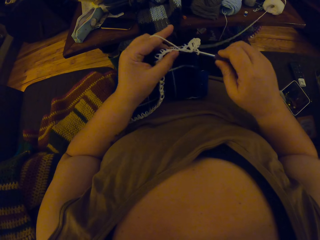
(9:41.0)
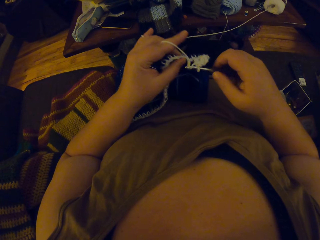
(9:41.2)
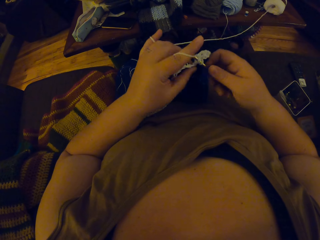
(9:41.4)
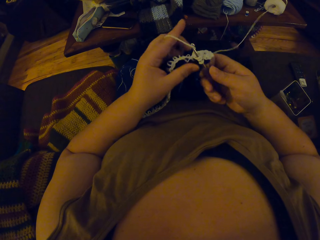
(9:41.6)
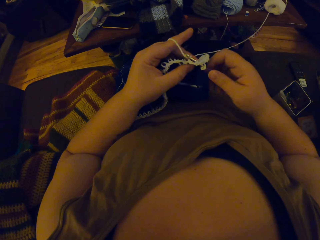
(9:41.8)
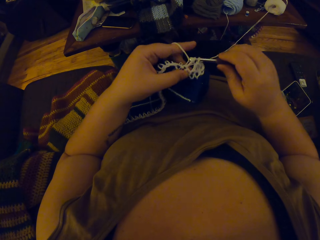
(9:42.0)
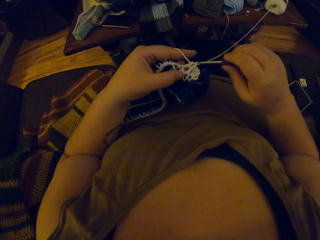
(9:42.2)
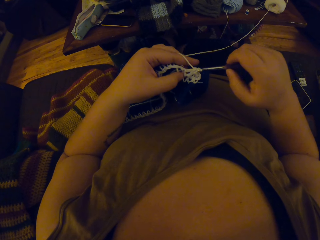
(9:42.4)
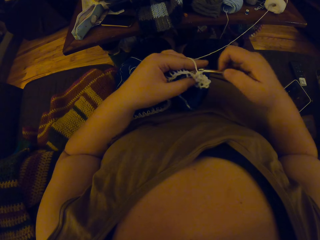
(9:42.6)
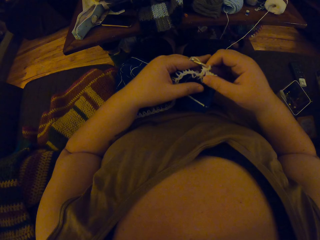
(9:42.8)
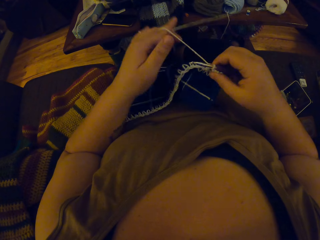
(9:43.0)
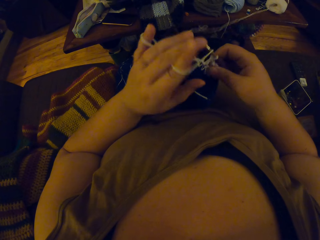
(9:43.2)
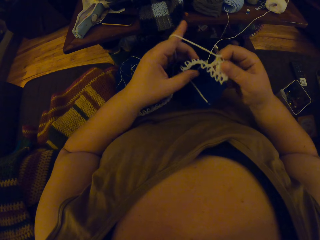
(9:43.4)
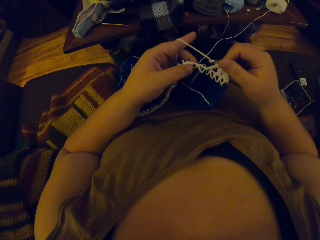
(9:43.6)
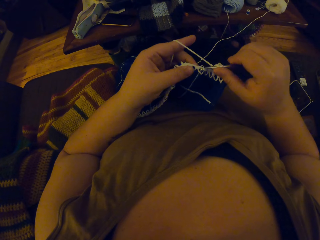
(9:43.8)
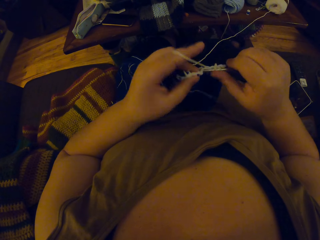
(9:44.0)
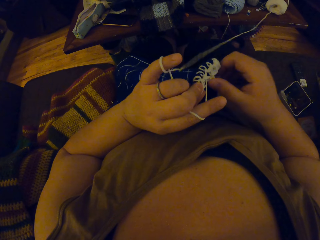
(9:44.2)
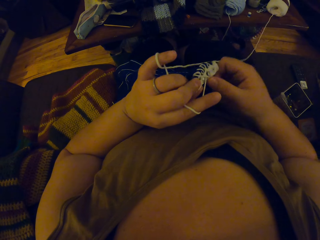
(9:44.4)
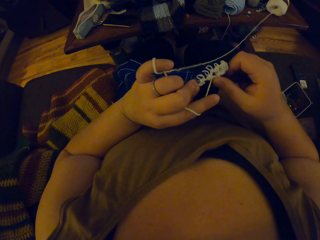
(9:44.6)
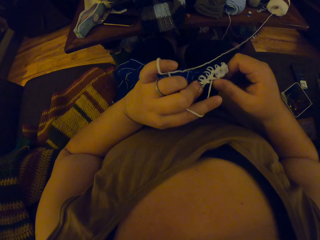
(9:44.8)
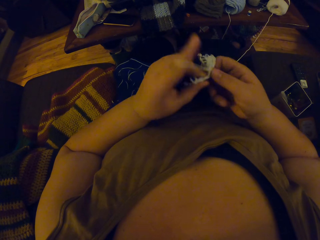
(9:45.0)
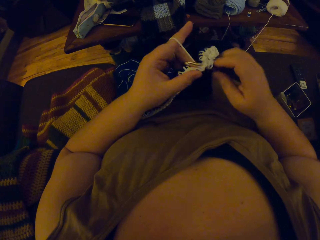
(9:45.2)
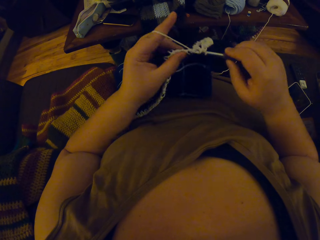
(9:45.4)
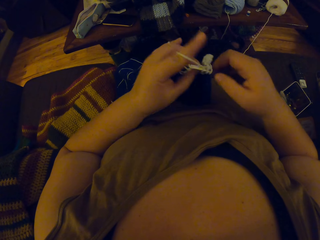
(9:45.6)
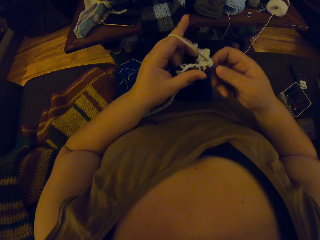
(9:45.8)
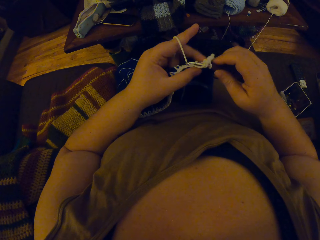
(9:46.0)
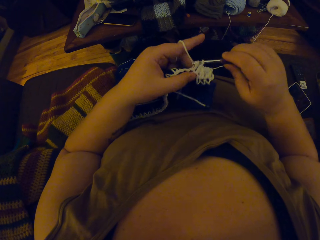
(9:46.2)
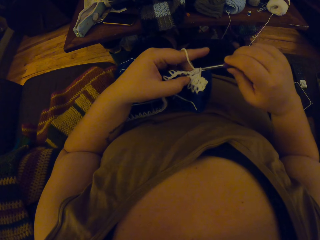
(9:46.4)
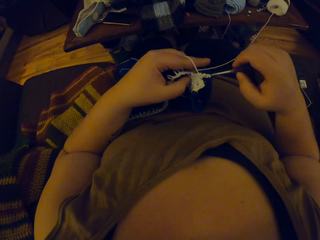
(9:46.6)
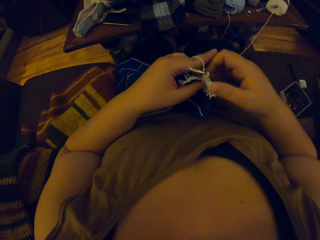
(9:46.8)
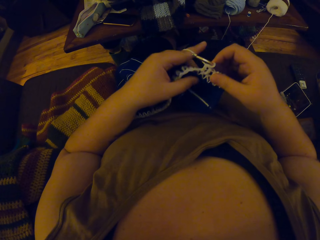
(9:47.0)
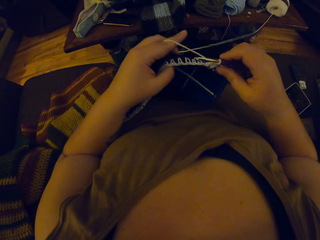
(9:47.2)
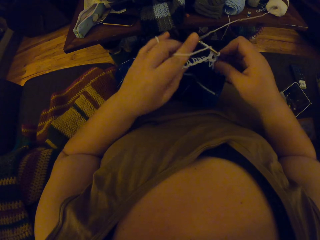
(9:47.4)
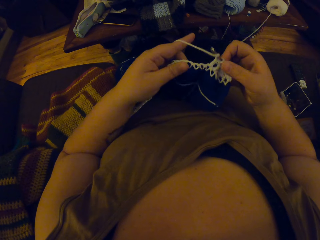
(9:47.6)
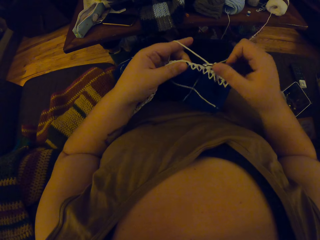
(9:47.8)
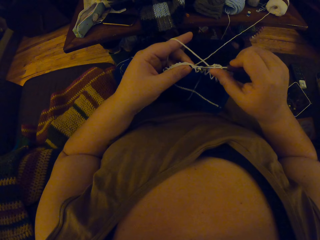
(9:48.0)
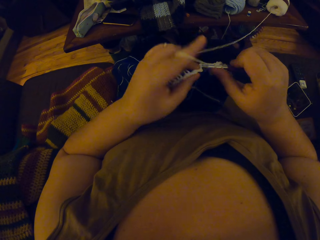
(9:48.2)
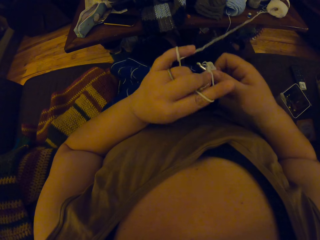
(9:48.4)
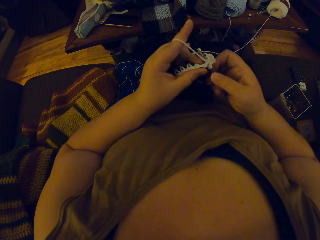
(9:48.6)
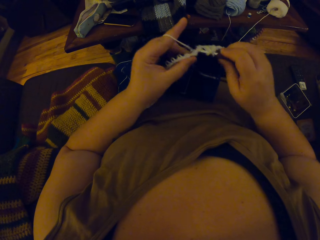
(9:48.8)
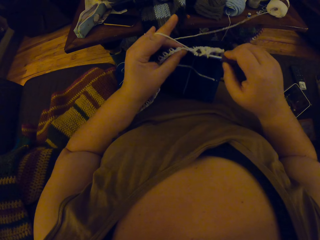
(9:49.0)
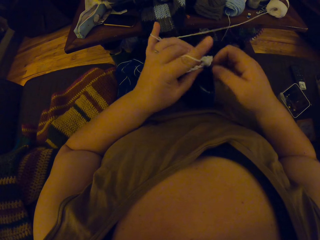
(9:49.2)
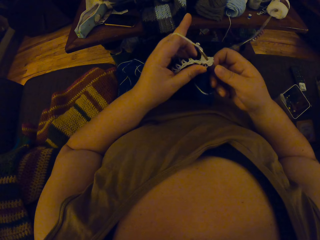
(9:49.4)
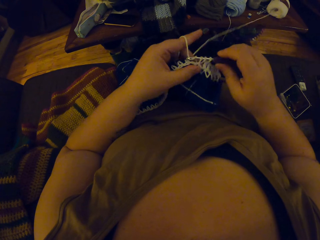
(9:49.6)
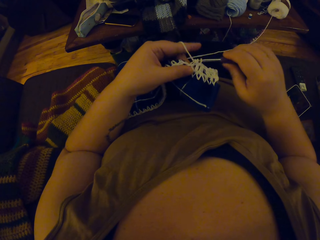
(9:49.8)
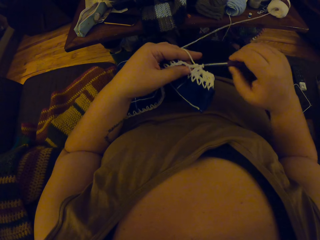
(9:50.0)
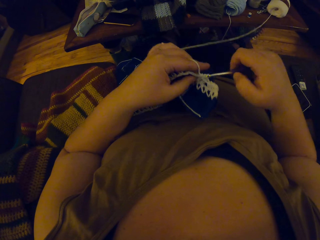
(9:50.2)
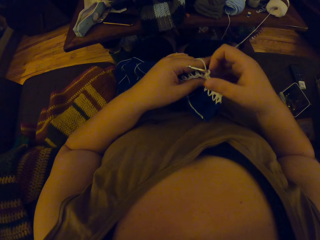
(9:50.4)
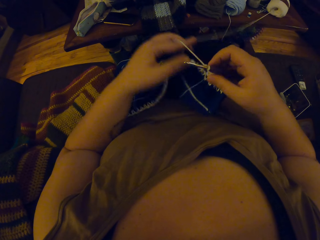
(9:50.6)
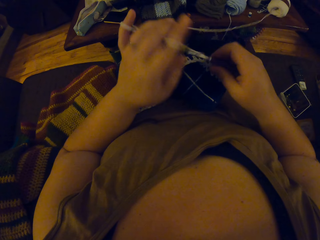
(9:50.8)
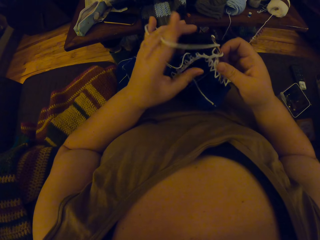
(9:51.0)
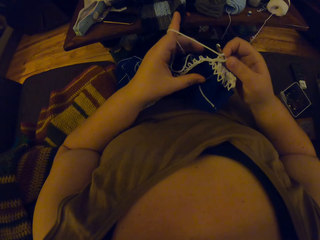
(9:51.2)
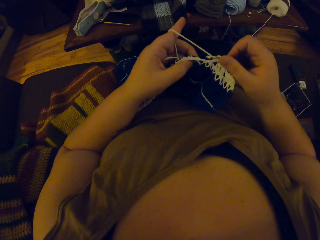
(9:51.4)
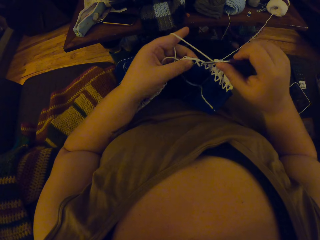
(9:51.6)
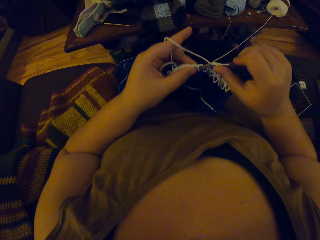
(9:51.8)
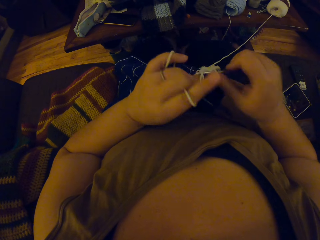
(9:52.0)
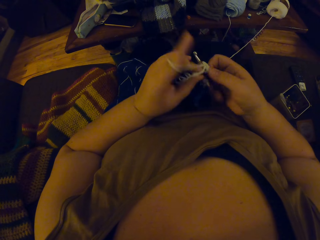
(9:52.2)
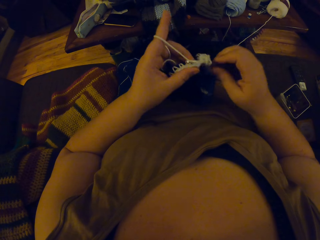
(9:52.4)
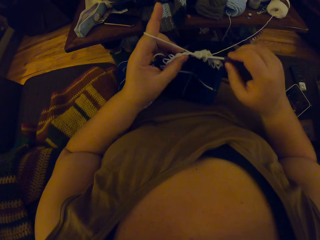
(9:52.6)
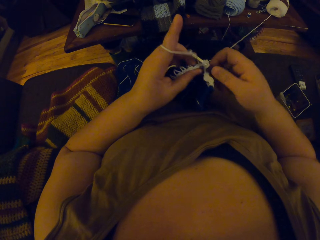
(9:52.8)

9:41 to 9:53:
The camera wearer knits a piece of fabric with a knitting needle. They coil a knitting thread on a finger. They knit the piece of fabric with the knitting needle.

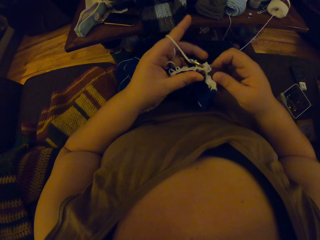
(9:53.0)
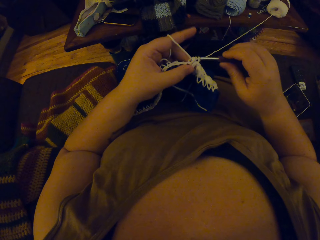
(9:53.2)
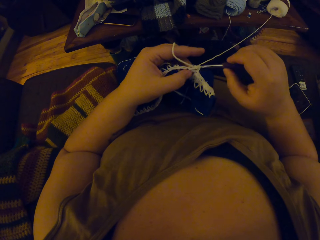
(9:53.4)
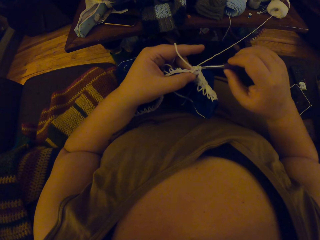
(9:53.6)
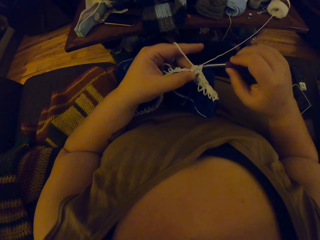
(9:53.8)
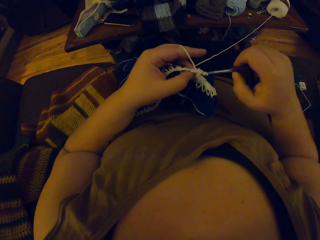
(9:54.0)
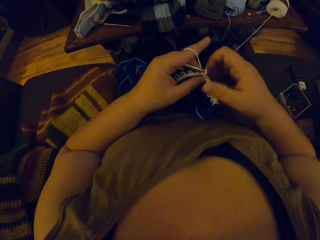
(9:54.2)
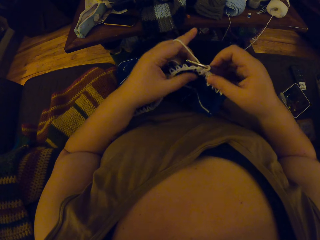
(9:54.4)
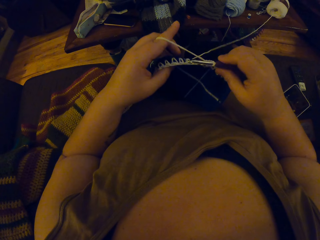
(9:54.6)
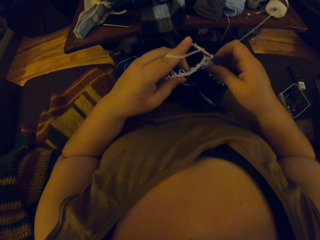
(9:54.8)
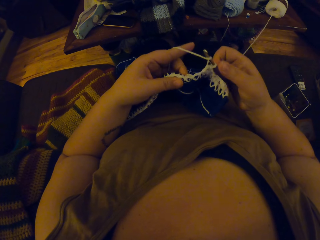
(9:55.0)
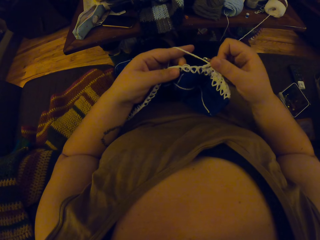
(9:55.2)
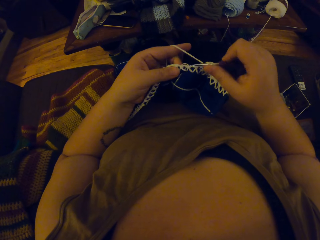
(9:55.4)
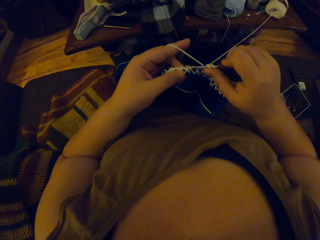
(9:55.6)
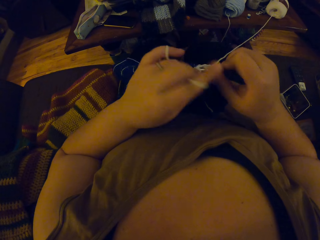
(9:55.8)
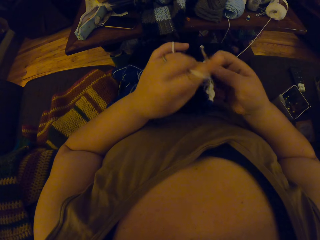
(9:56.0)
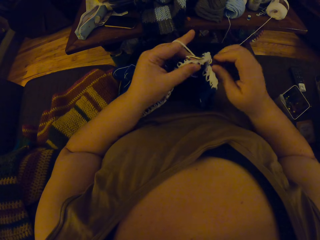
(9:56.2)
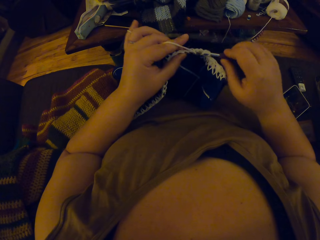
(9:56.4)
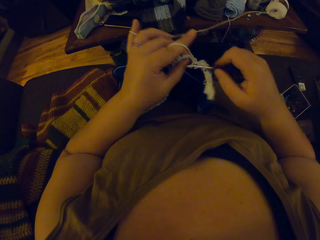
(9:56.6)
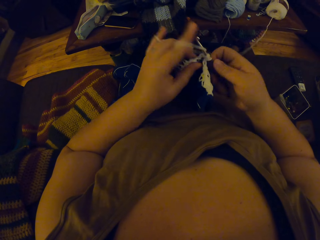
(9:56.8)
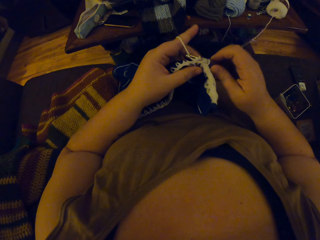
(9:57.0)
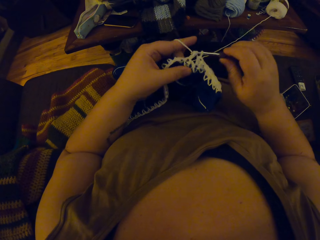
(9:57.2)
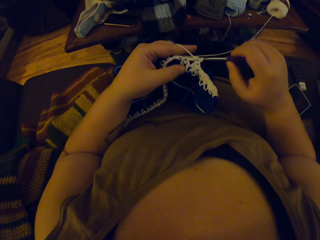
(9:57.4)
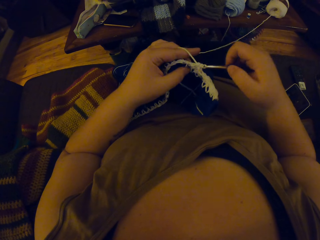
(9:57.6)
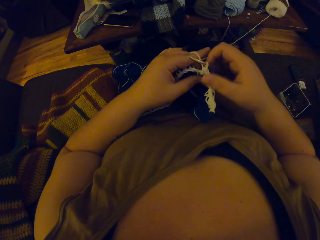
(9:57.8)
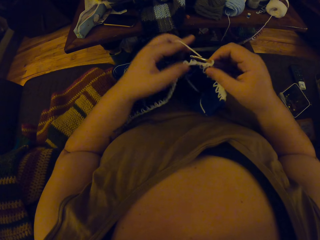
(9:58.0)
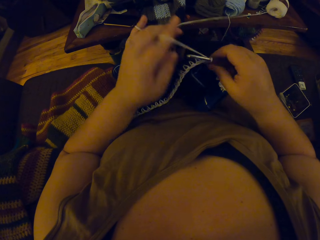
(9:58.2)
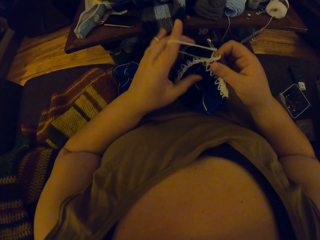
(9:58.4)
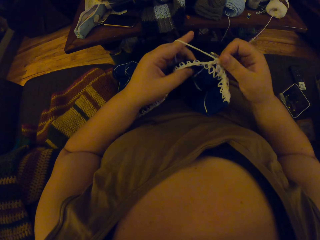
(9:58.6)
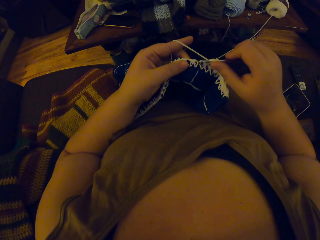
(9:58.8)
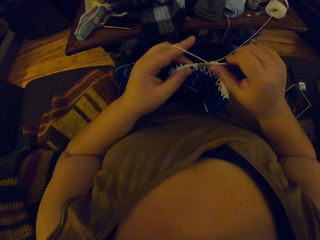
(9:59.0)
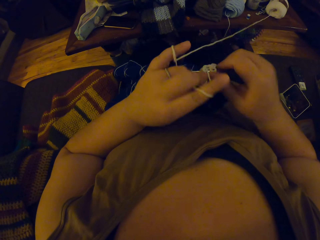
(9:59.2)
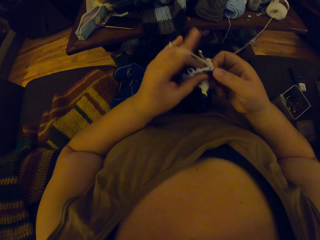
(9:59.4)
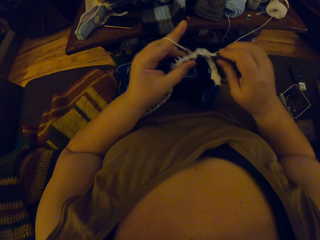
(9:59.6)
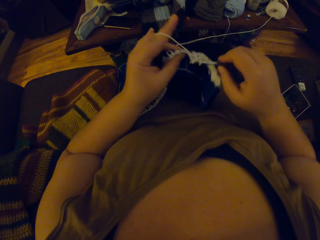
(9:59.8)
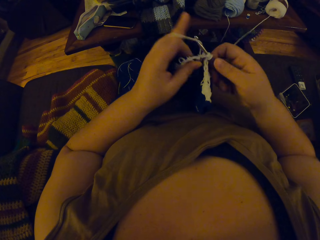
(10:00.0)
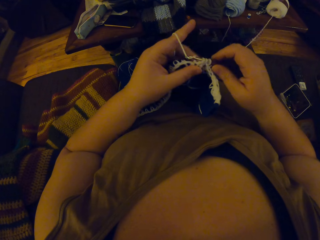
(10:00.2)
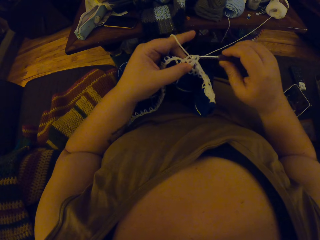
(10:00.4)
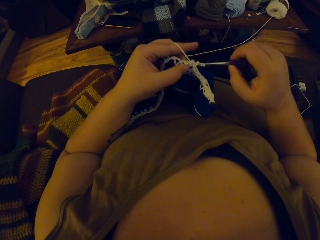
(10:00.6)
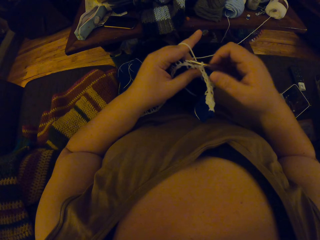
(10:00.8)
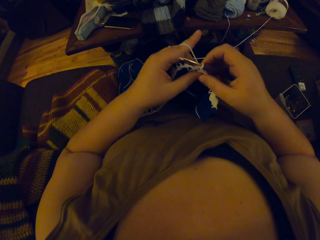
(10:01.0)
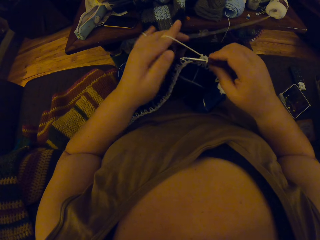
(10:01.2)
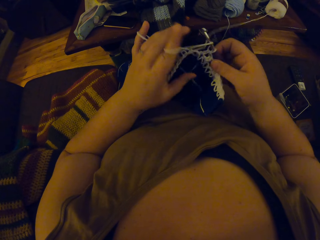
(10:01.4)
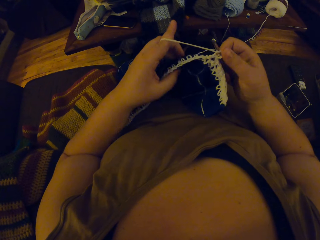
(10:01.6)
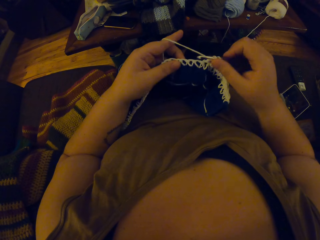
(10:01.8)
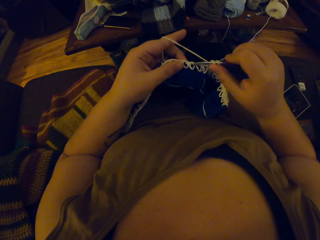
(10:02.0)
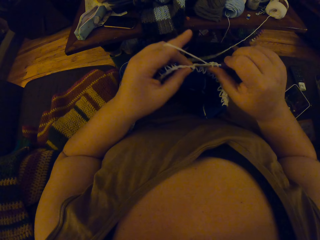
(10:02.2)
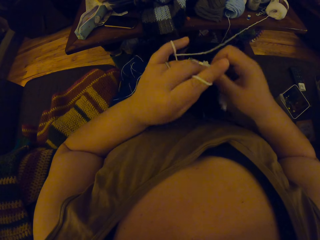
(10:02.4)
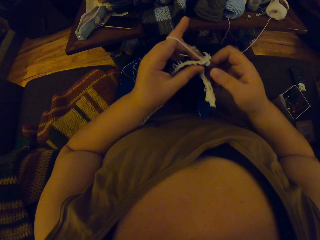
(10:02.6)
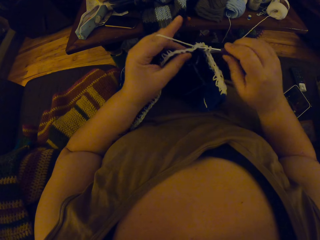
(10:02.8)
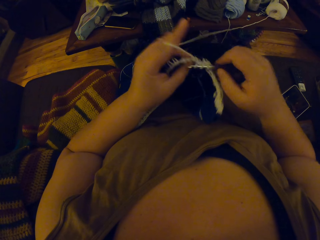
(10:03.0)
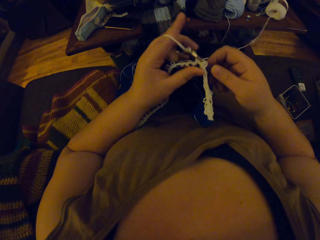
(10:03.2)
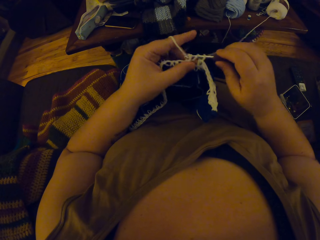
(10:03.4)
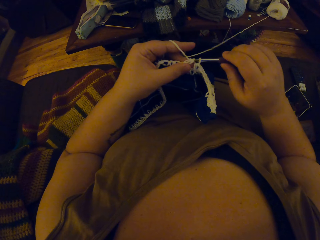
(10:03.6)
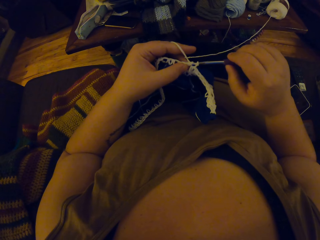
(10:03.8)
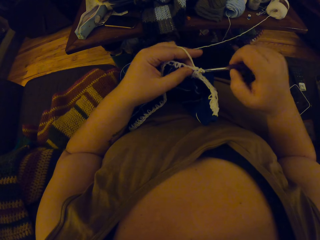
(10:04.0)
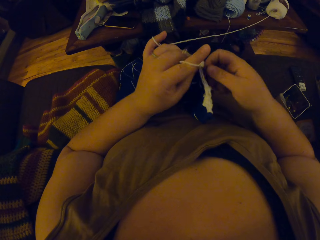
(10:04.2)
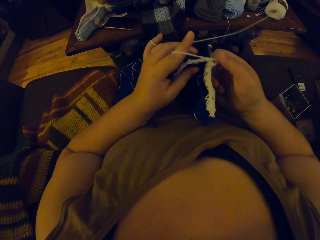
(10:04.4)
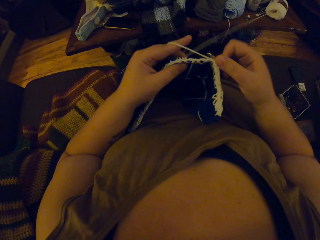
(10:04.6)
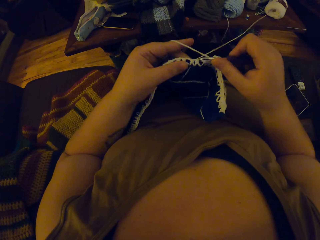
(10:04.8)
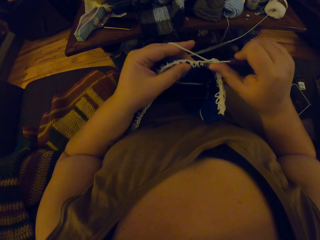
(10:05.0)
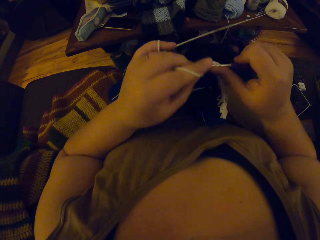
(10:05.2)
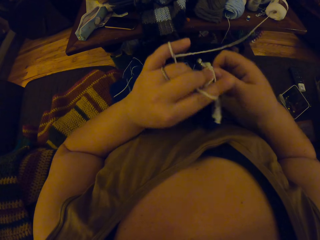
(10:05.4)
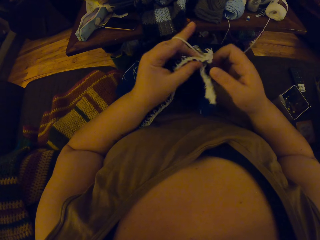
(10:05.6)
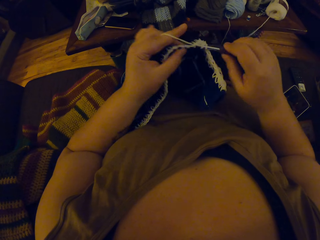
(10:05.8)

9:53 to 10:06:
The camera wearer adjusts a piece of knitted fabric on a lap. They knit the piece of fabric with a knitting needle.
